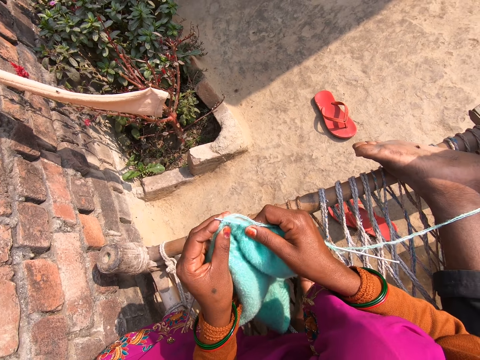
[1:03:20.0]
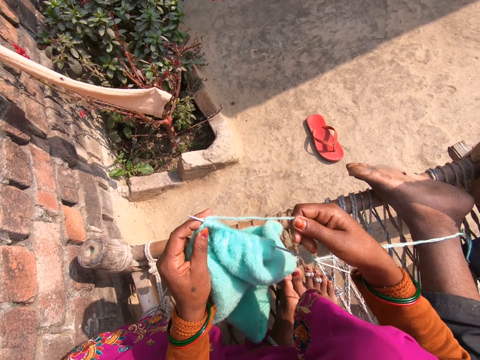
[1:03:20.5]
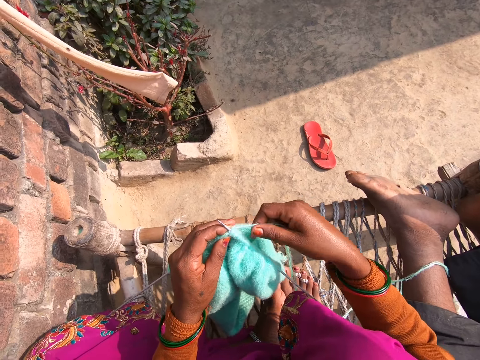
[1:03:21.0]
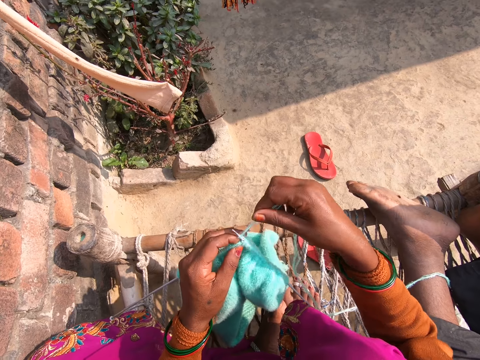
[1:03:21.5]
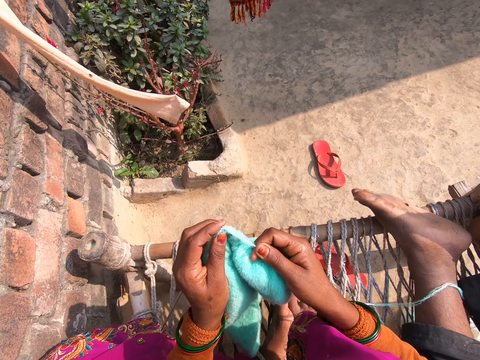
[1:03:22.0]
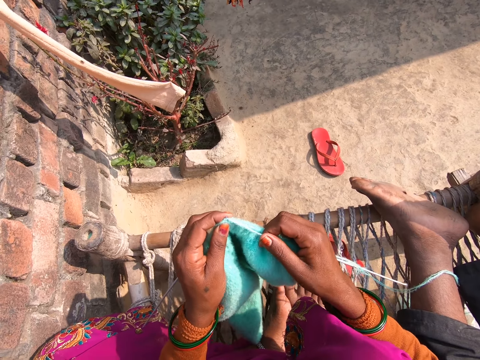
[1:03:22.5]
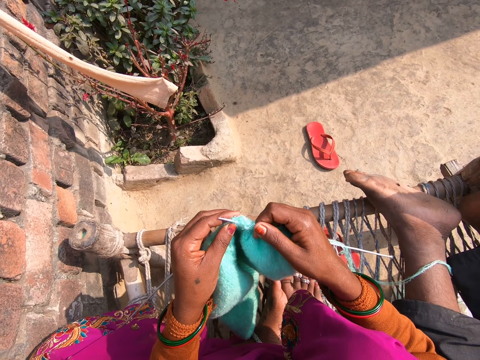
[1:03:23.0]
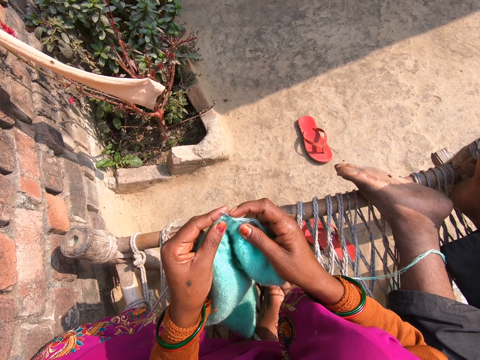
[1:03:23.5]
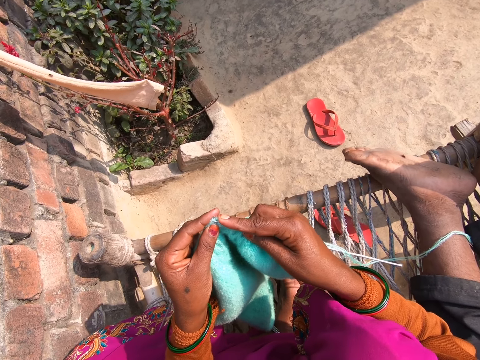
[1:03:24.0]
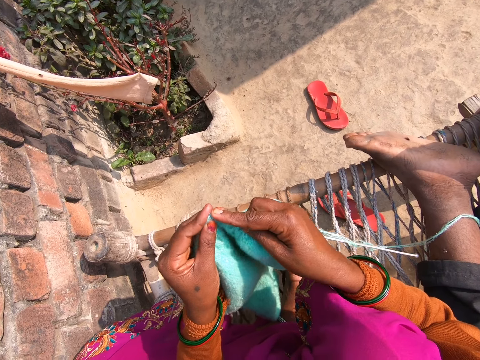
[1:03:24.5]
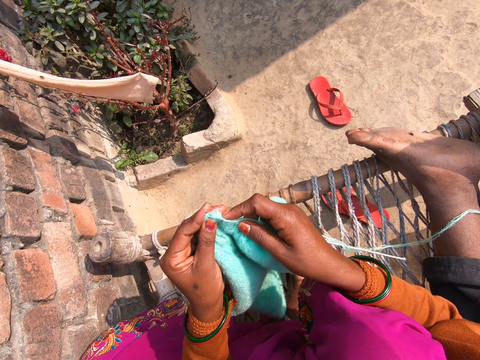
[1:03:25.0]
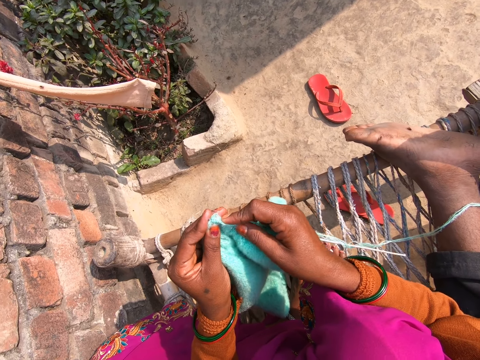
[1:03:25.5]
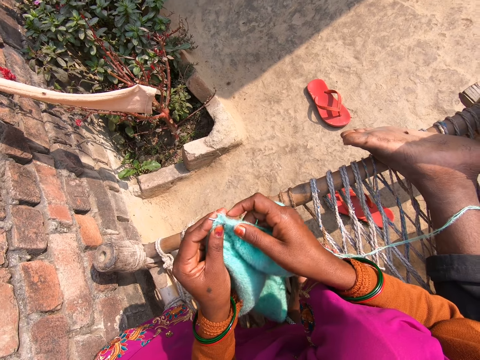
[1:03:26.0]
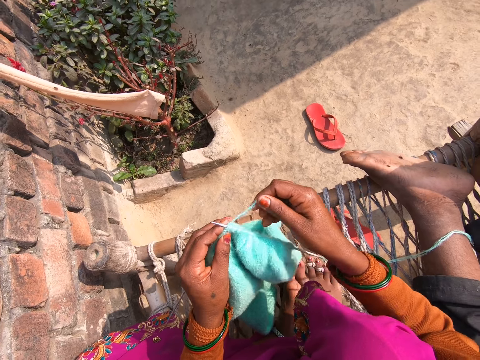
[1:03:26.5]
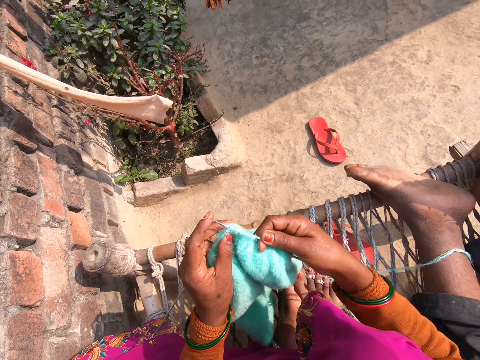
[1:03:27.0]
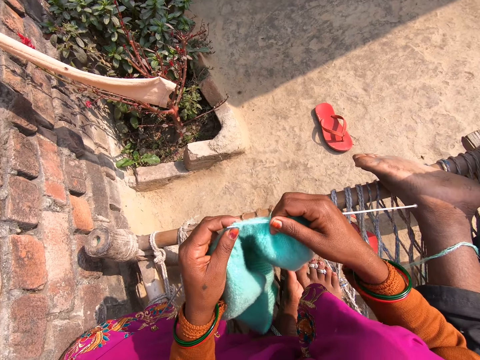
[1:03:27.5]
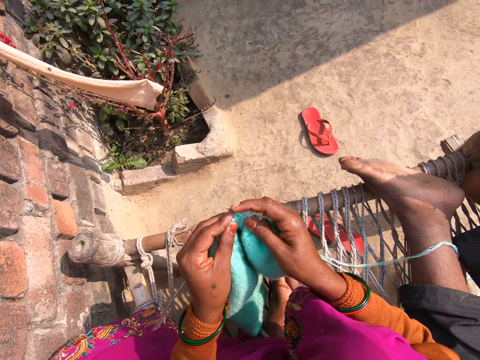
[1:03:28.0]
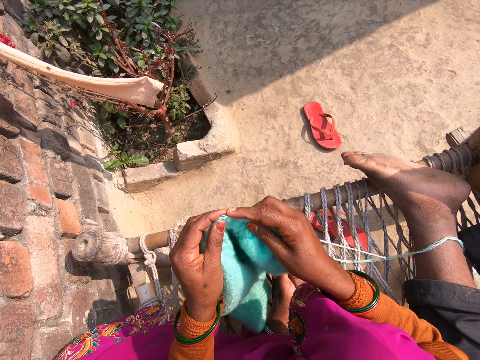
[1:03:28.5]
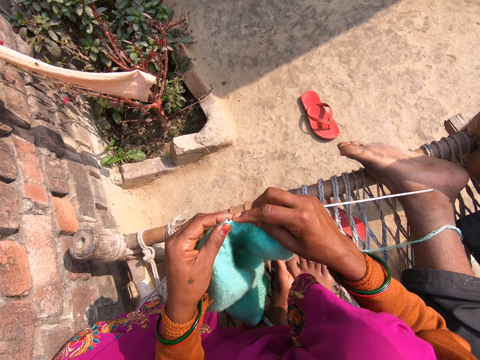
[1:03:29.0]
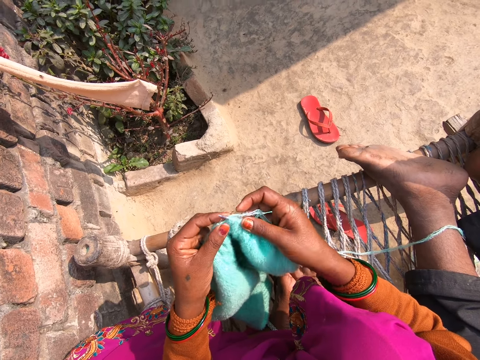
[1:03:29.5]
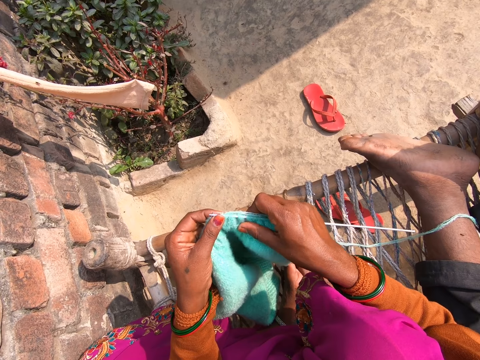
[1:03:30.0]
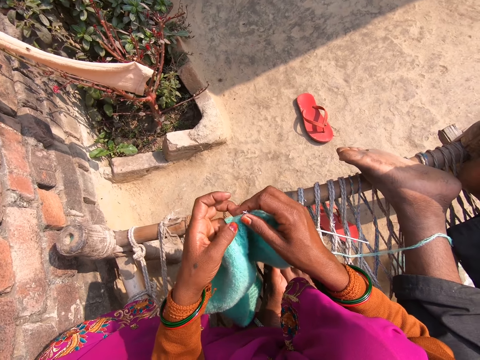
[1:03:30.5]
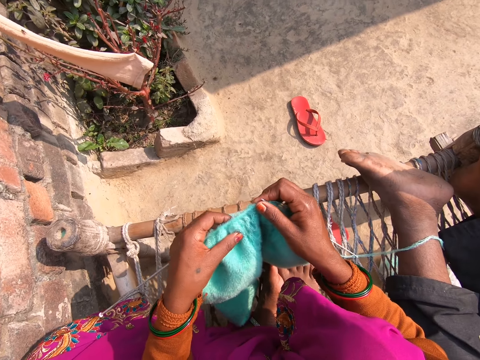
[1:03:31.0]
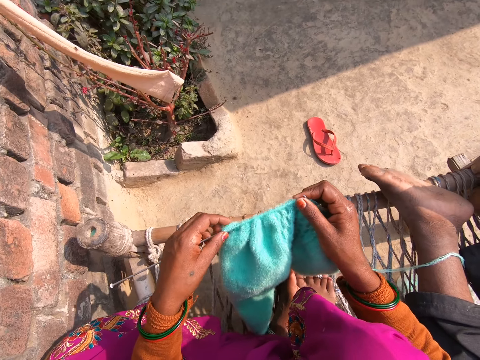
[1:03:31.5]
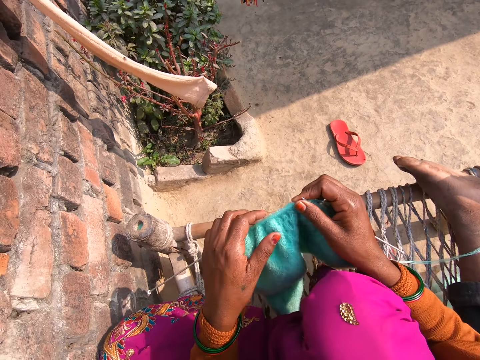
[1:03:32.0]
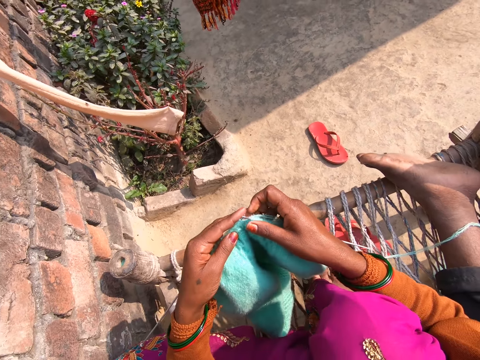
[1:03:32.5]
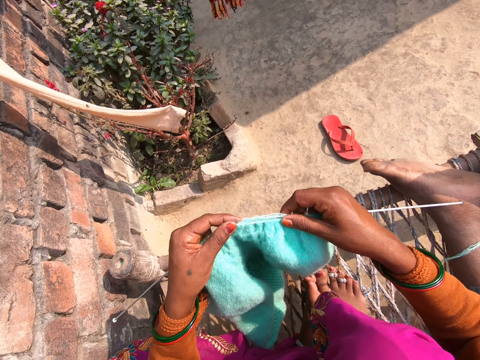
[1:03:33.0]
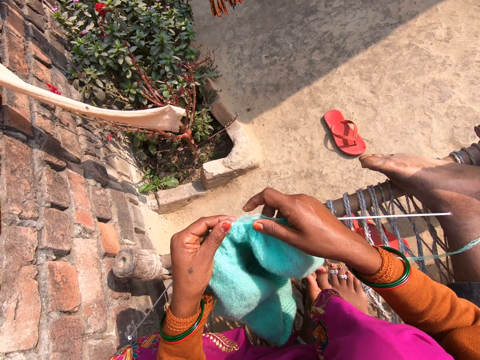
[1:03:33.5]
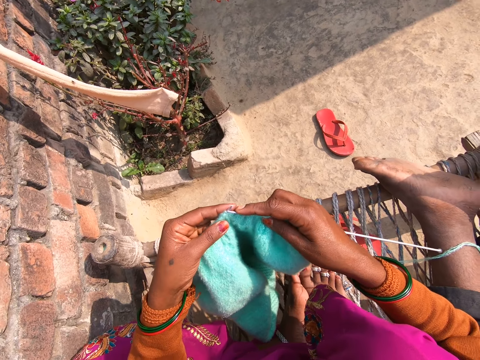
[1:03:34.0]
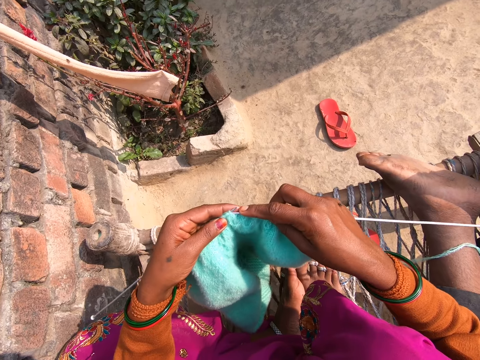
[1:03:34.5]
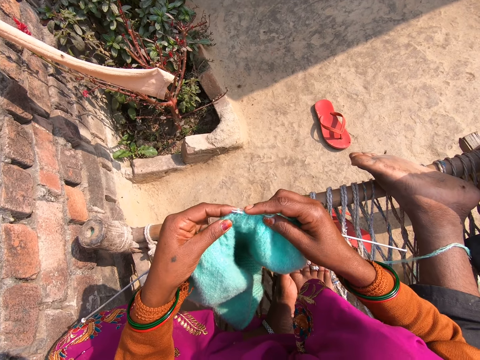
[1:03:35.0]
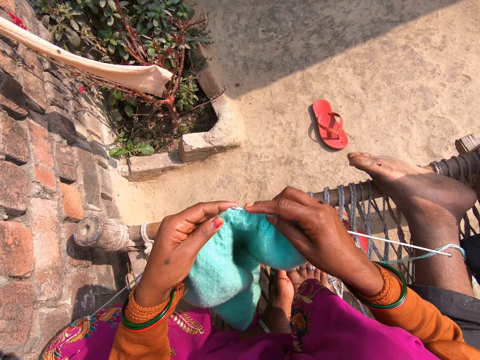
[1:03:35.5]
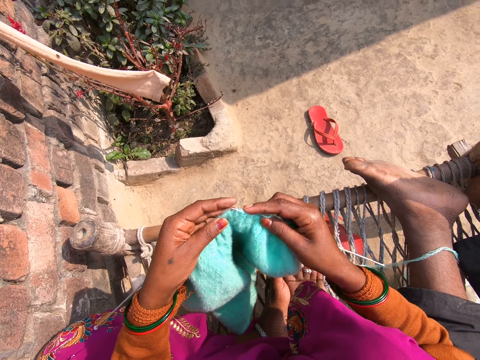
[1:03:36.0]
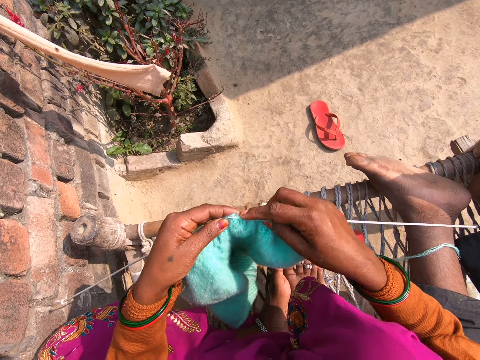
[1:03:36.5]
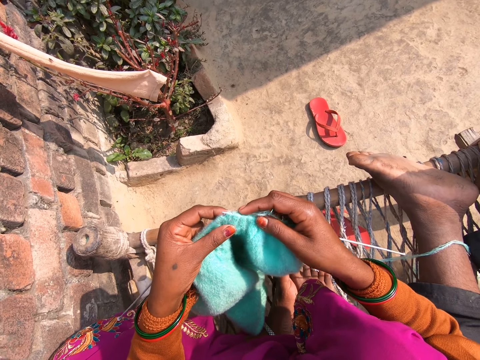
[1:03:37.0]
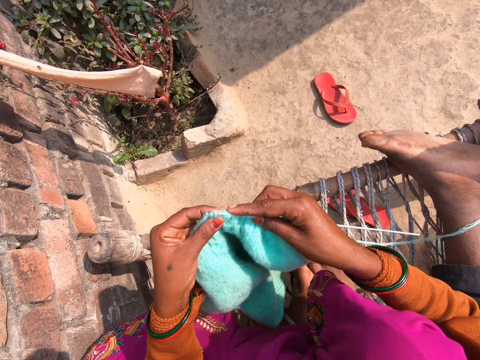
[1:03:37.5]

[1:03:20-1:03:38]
The camera wearer pulls the yarn. They roll the yarn around the crochet needle. They knit the sweater. They roll the yarn around the crochet needle. They knit the sweater. They touch the sweater. They pull the sweater. They knit the sweater.

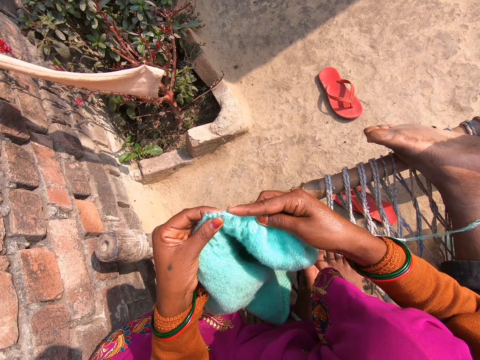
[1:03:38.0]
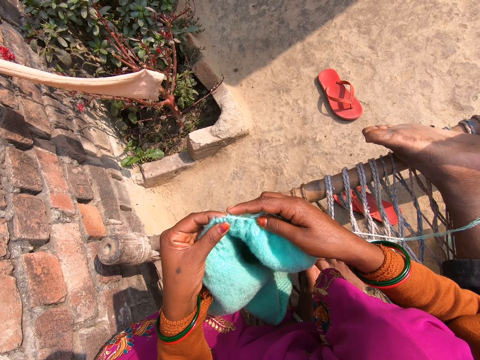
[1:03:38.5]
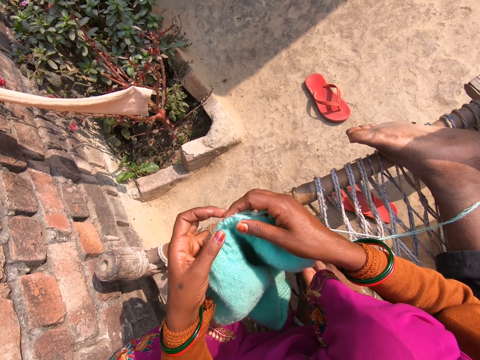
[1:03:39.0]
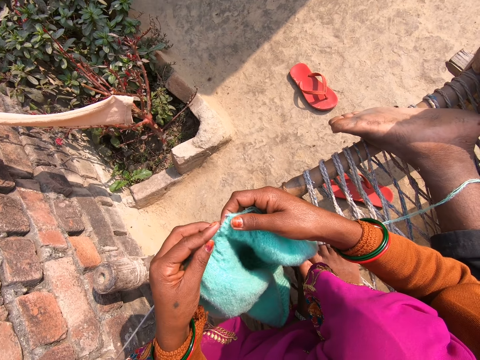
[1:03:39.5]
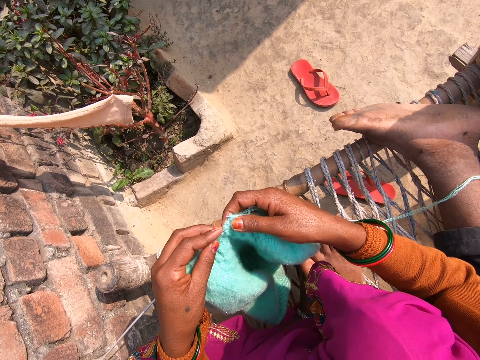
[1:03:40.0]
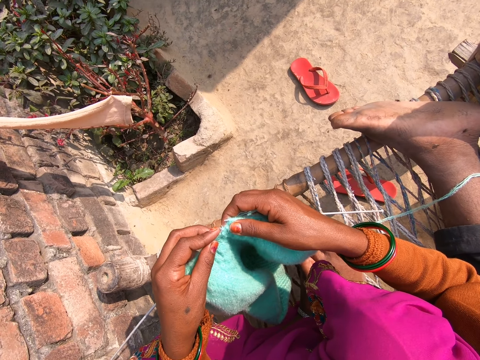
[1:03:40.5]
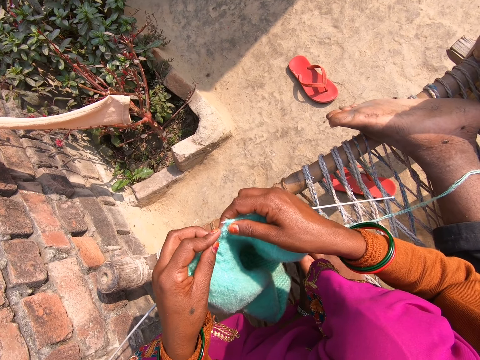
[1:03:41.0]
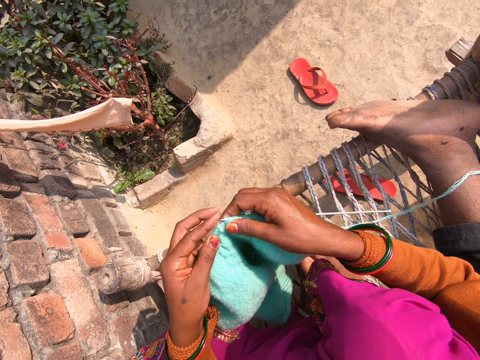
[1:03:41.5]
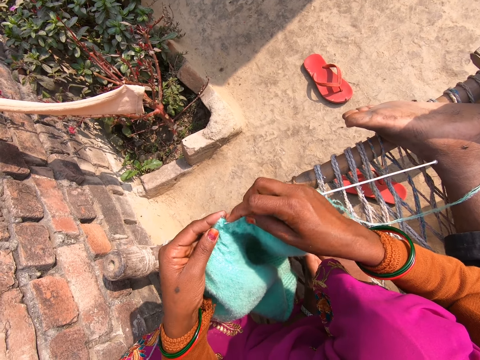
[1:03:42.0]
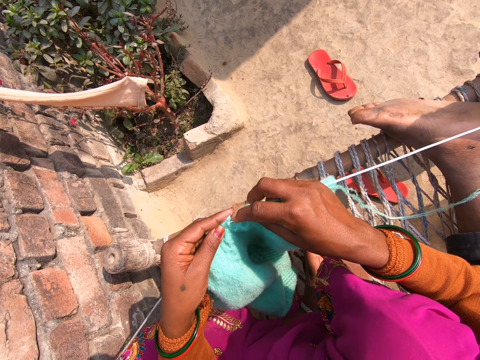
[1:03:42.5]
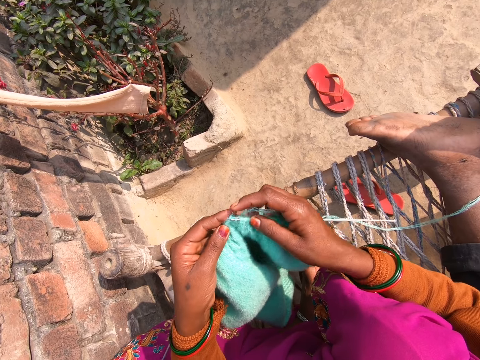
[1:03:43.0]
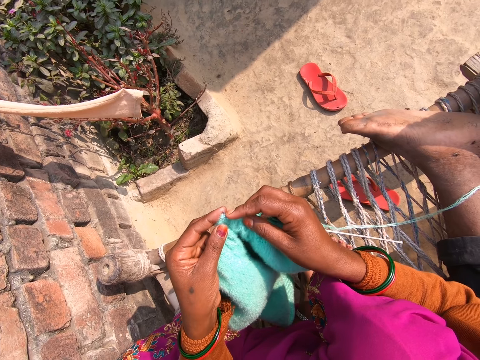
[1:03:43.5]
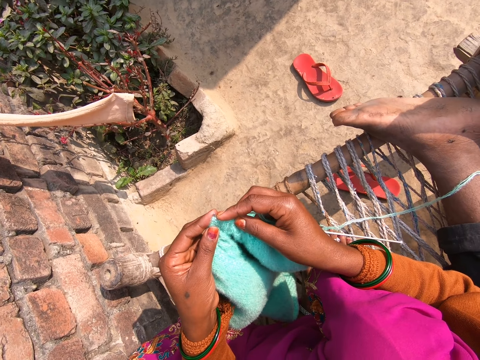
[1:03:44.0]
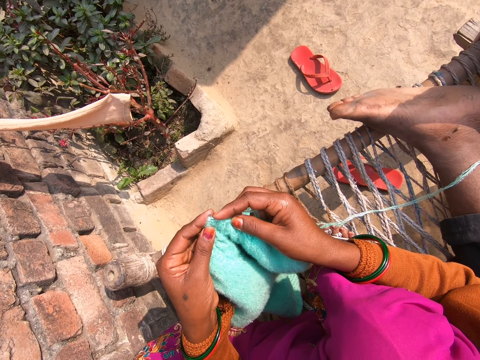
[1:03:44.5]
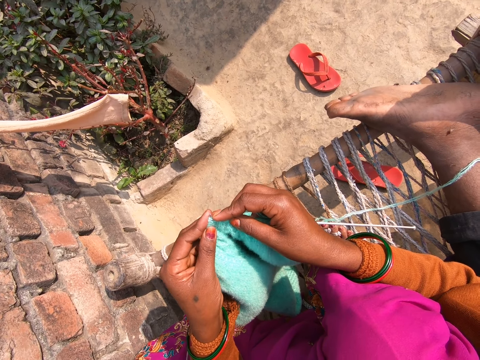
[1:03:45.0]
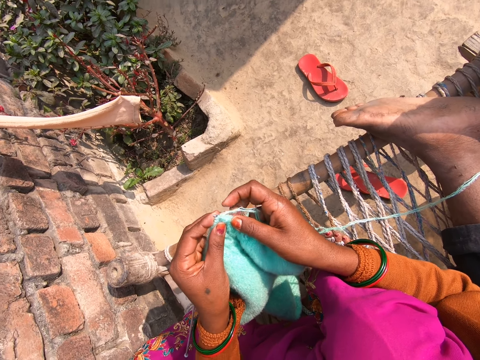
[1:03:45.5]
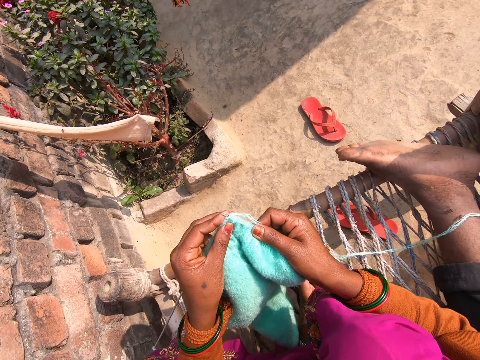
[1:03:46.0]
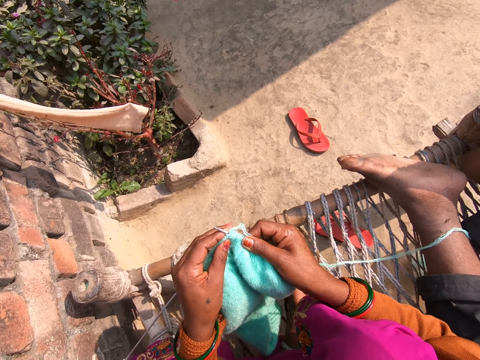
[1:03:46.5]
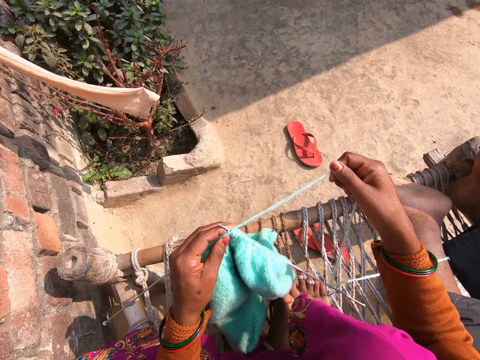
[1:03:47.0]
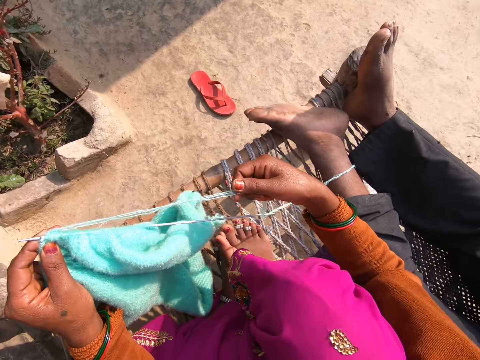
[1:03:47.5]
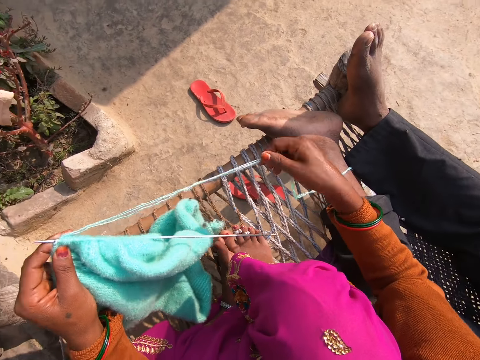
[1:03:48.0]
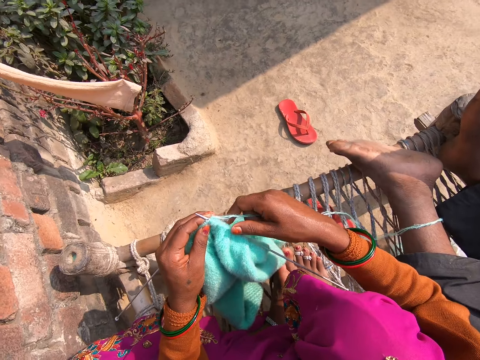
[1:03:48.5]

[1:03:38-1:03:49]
The camera wearer knits the sweater. They pull the knitting yarn.
